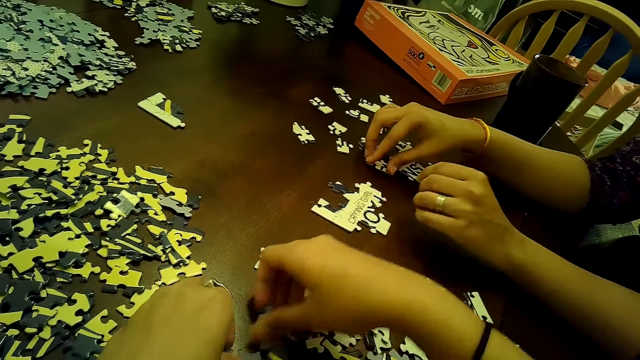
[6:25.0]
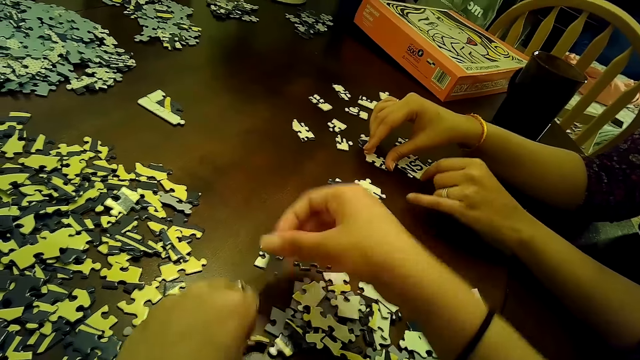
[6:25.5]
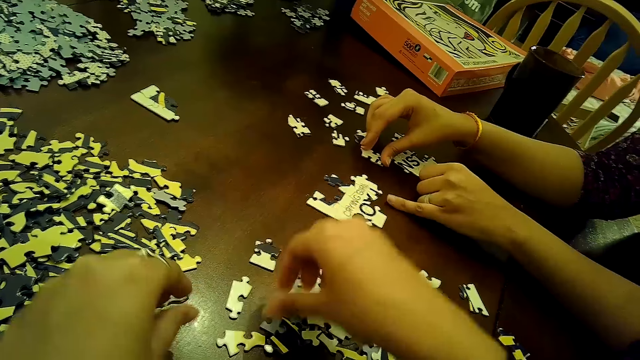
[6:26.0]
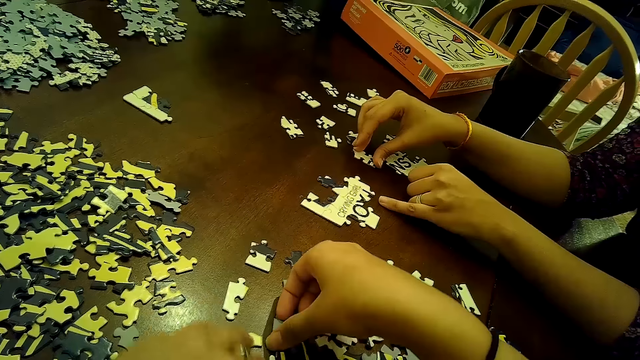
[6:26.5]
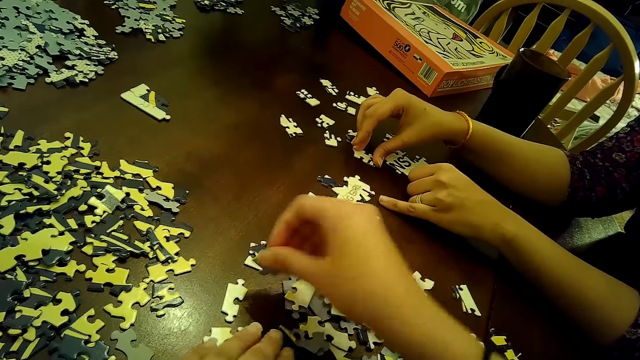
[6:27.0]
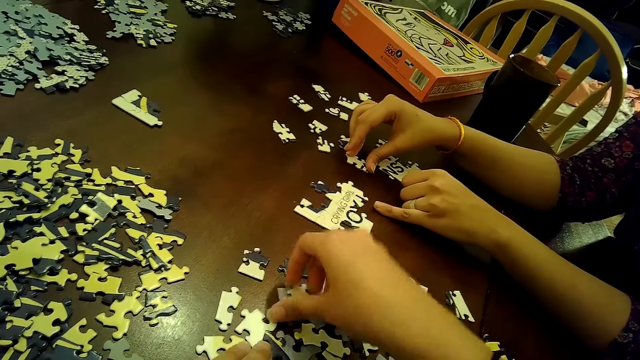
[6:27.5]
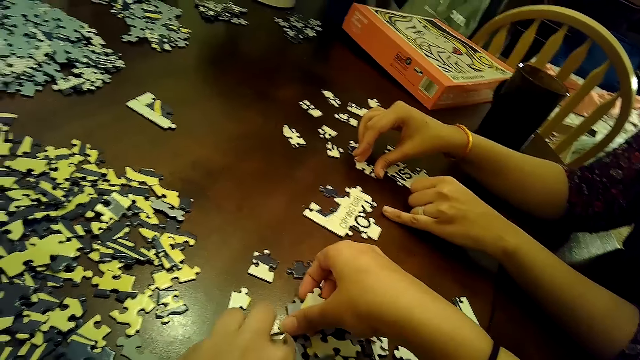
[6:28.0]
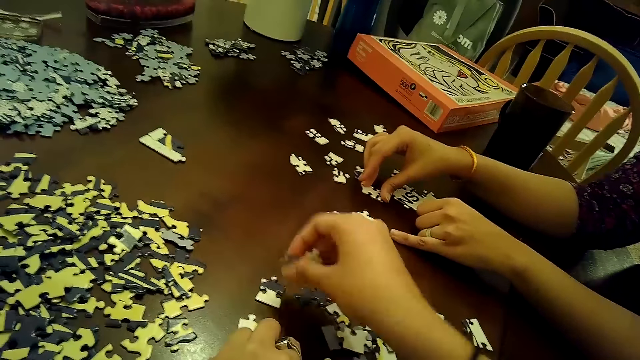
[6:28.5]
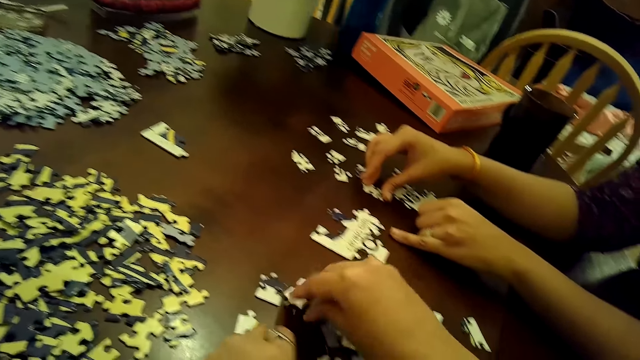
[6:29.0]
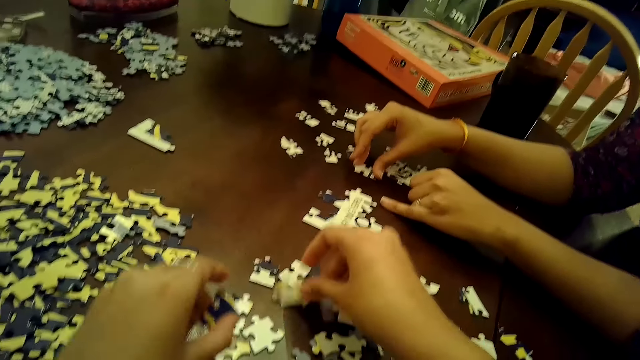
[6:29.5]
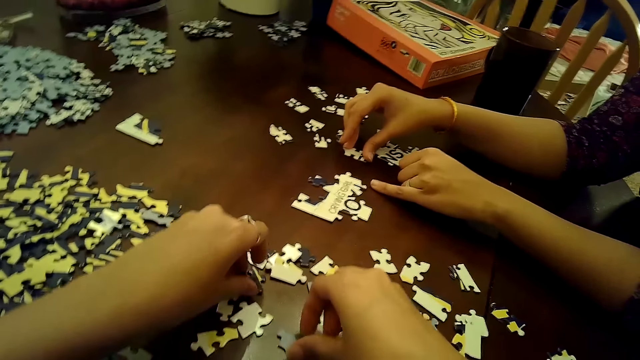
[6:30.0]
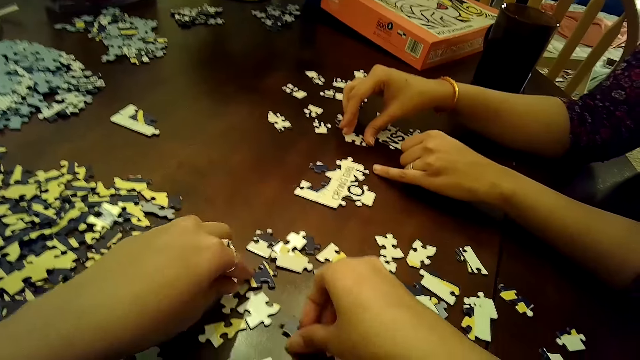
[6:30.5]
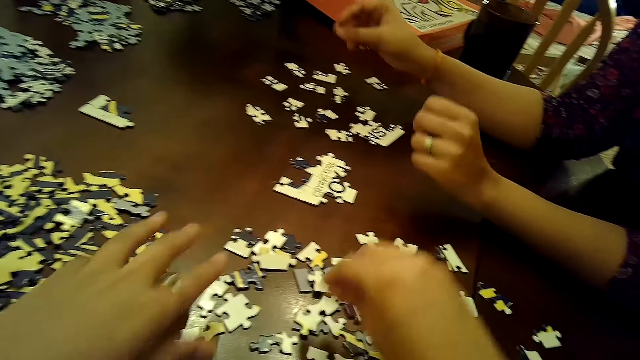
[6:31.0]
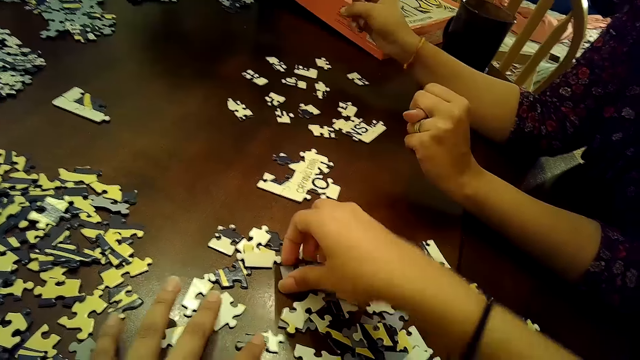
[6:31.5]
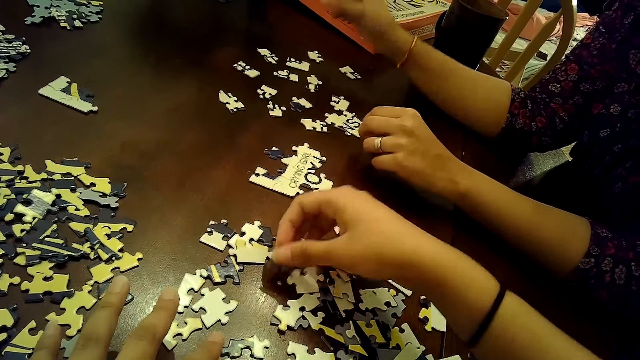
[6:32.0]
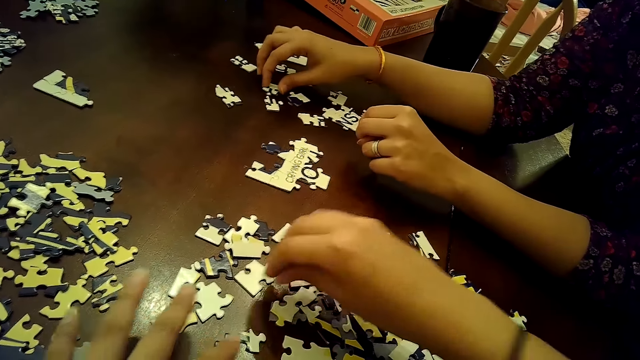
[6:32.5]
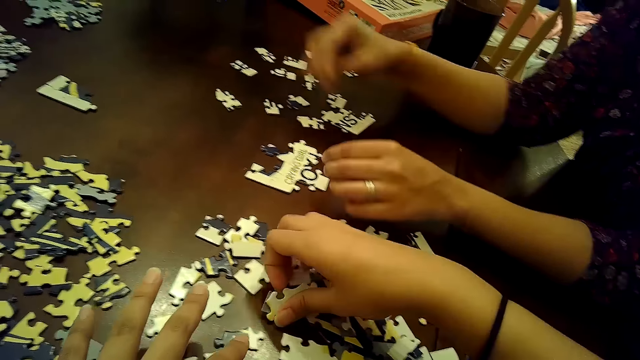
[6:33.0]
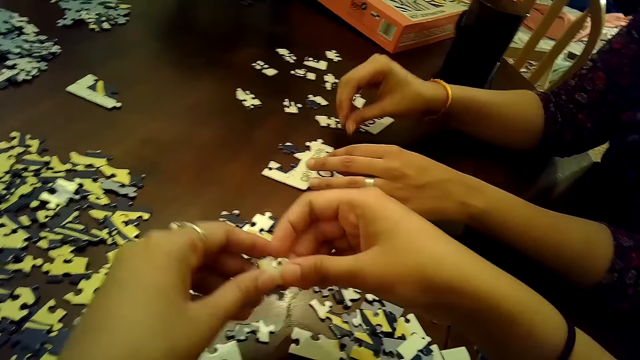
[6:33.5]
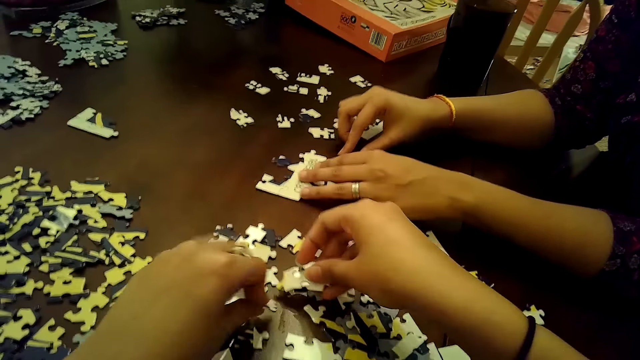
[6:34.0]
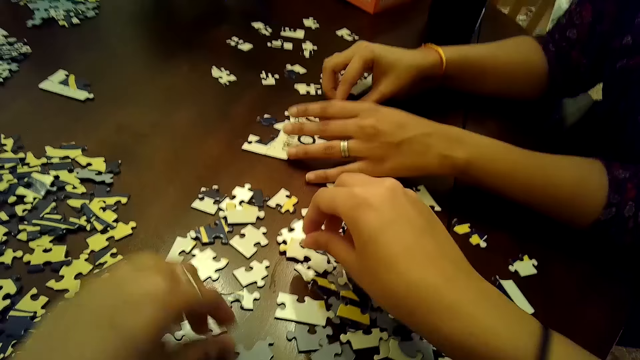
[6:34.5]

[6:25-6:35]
The camera wearer picks the jigsaw pieces from the table. They put the jigsaw pieces on the table. They pick the jigsaw piece from the table. They turn the jigsaw piece. They put the jigsaw pieces on the table. They pick the jigsaw pieces from the table. They turn the jigsaw pieces. They put the jigsaw pieces on the table. They pick the jigsaw piece from the table. They put the jigsaw pieces on the table. They put the jigsaw piece on the table. They hold the jigsaw piece in the hand. They pick the jigsaw piece from the table. They put the jigsaw piece on the table. A woman picks the jigsaw piece from the table. The camera wearer picks the jigsaw pieces from the table. The woman puts the jigsaw piece on the table. The camera wearer picks the jigsaw piece from the right hand. They put the jigsaw pieces on the table.

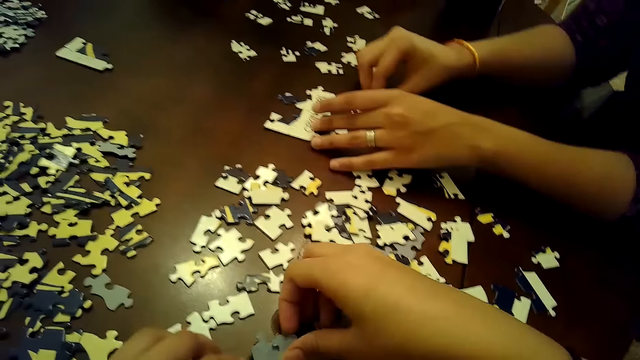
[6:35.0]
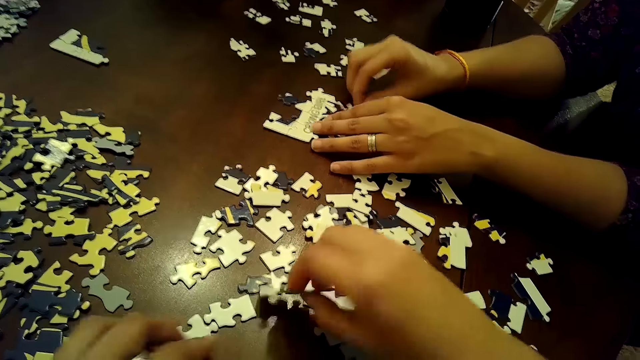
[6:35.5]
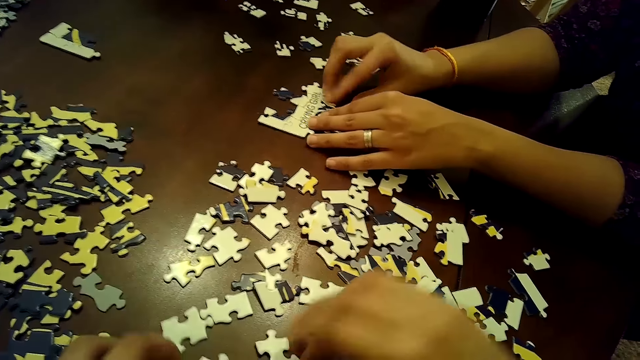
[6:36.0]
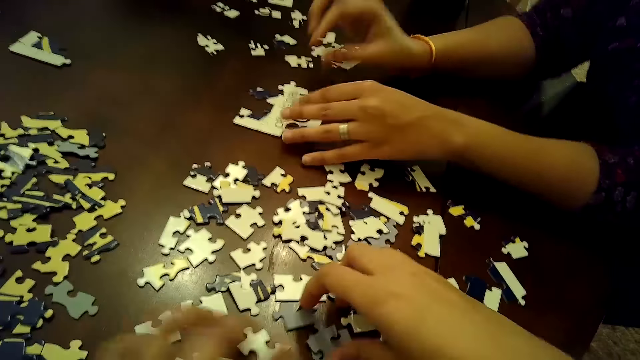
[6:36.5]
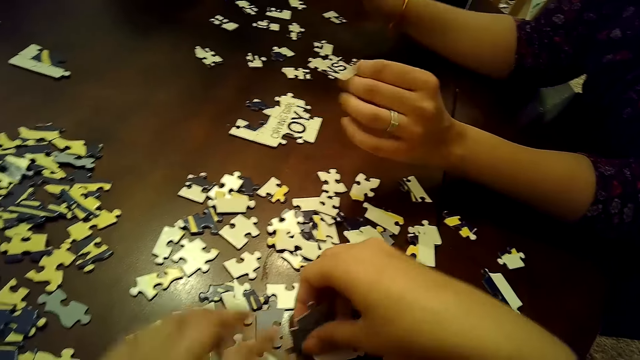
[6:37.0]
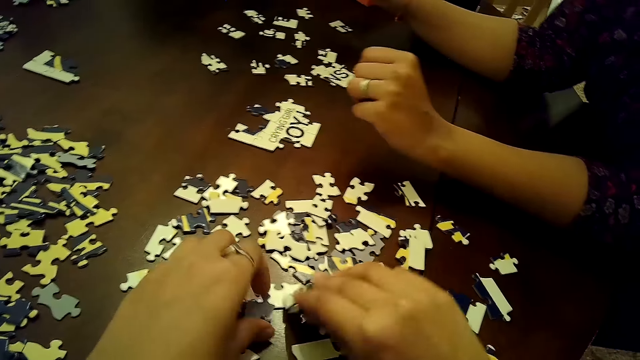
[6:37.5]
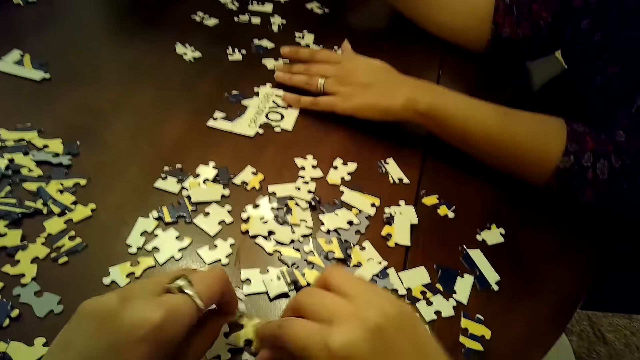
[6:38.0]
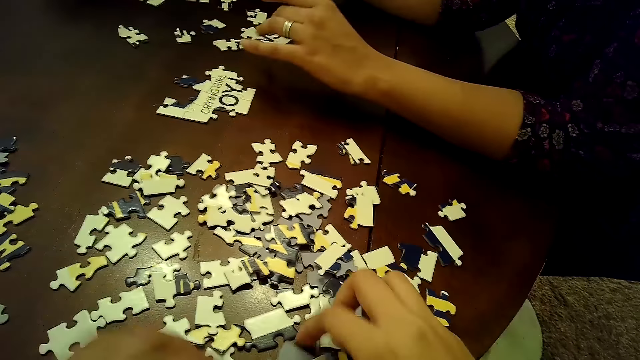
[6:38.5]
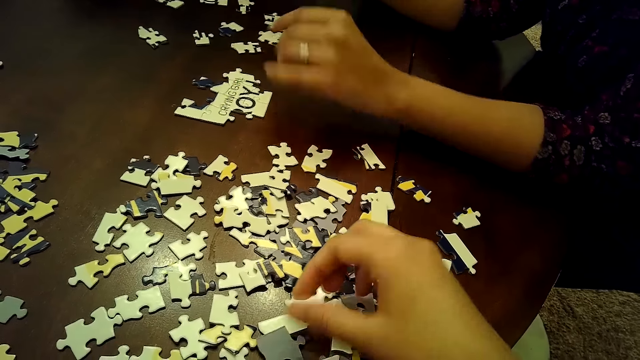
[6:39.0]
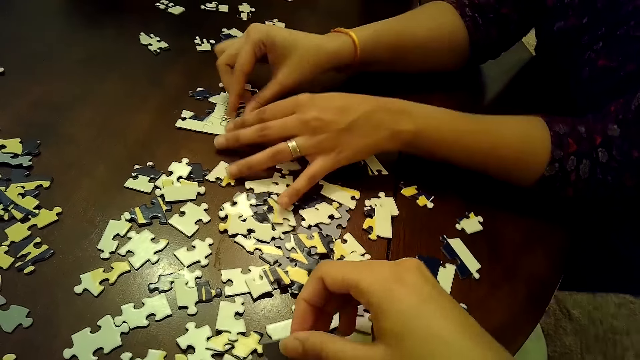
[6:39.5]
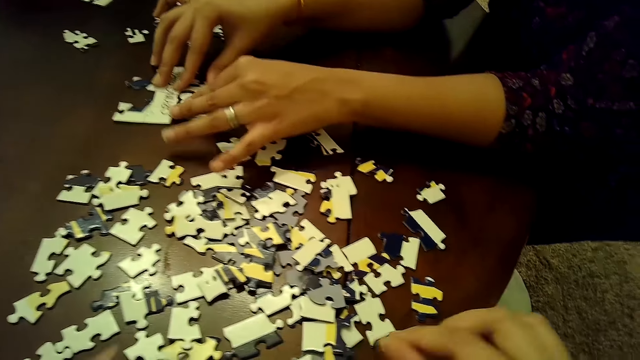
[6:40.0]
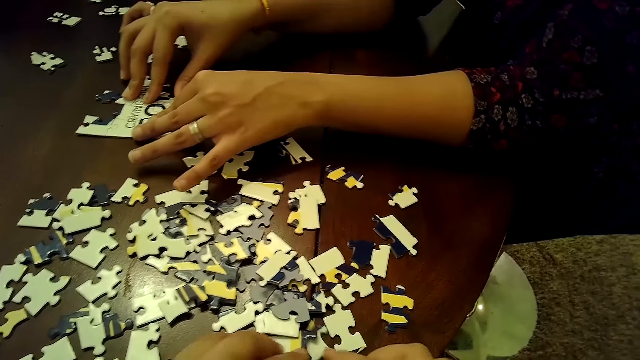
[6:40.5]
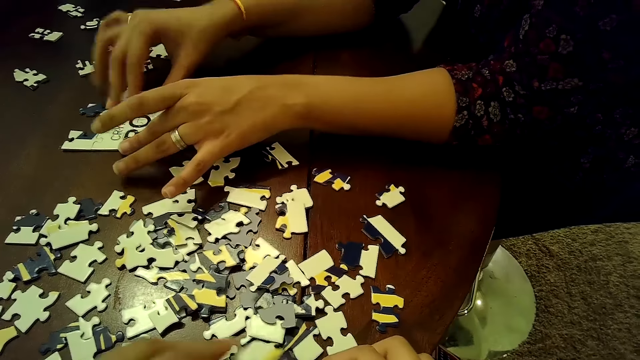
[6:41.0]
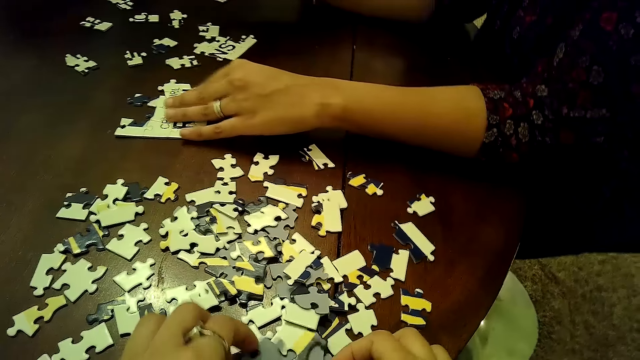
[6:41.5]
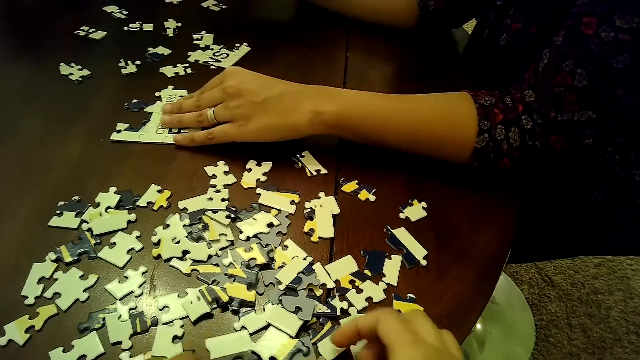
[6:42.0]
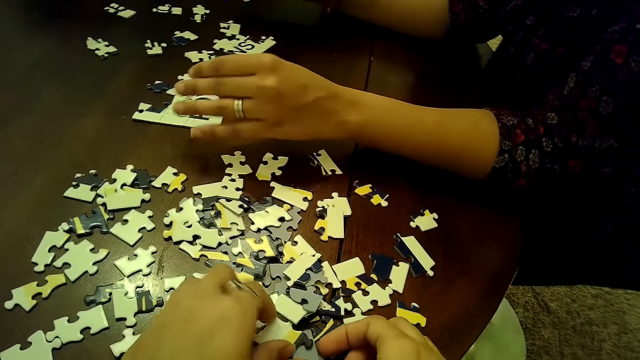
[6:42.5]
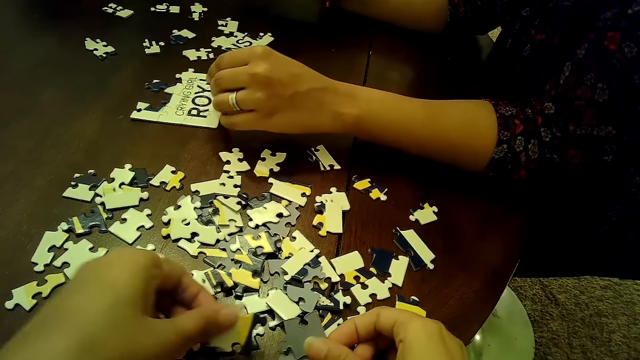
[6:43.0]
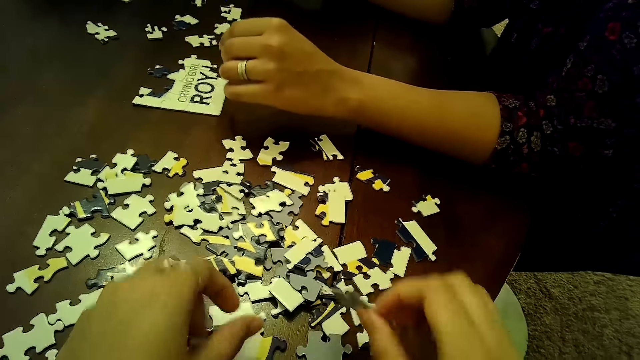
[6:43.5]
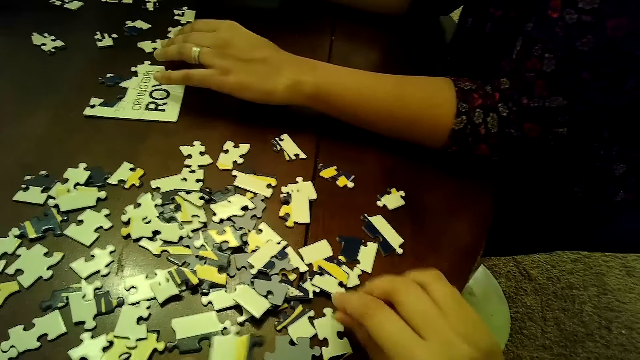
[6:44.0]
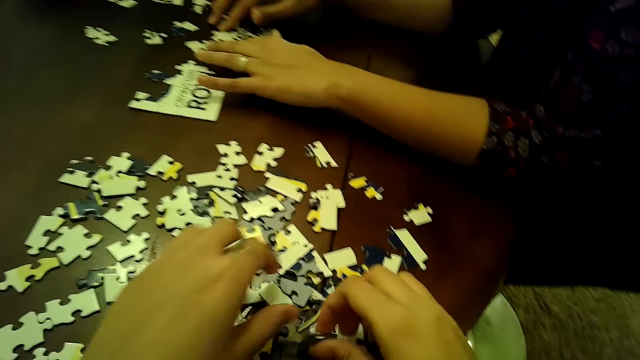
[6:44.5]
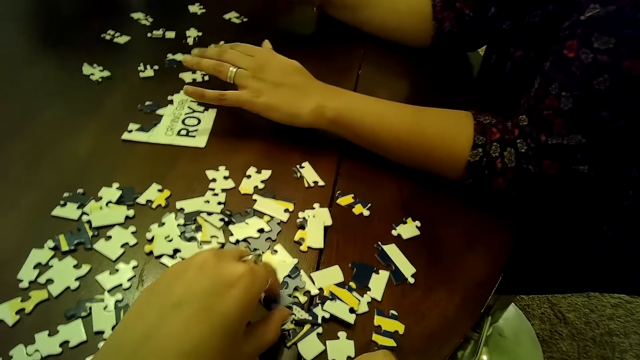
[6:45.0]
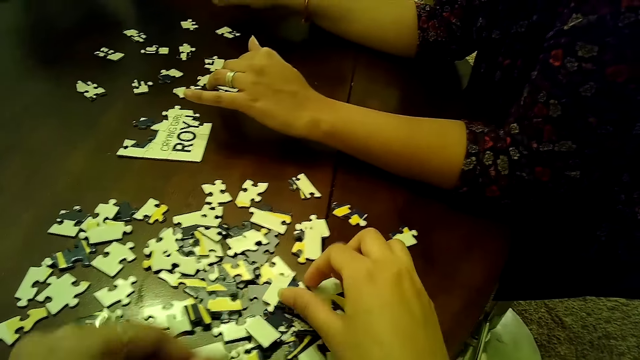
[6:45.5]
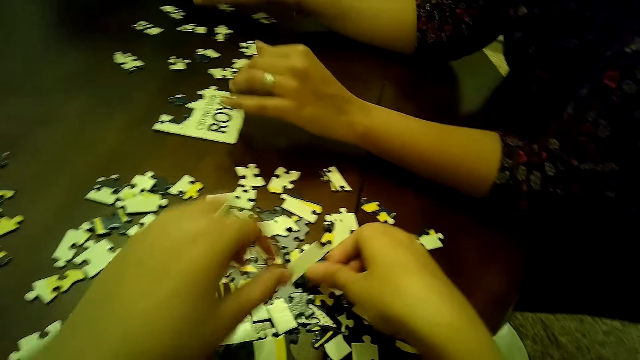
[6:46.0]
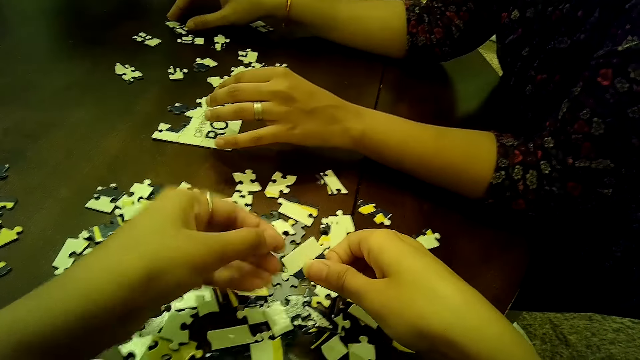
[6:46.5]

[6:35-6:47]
The camera wearer picks the jigsaw pieces from the table. They turn the jigsaw piece in the hand. They put the jigsaw piece on the table. A woman touches the jigsaw pieces on the table. The camera wearer picks the jigsaw piece from the table. They pick the jigsaw piece from the table again. They turn the jigsaw piece in the hand. They put the jigsaw piece on the table. They turn the jigsaw piece in the hand. They put the jigsaw piece on the table. They pick the jigsaw piece from the table. The woman fixes some puzzle pieces together with both hands. She touches the jigsaw pieces on the table. The camera wearer touches the jigsaw piece from the table. They pick the jigsaw pieces from the table. They put the jigsaw pieces on the table. The woman touches the jigsaw pieces on the table. The camera wearer picks the jigsaw pieces from the table. They pick the jigsaw pieces from the table again. They put the jigsaw pieces on the table.
